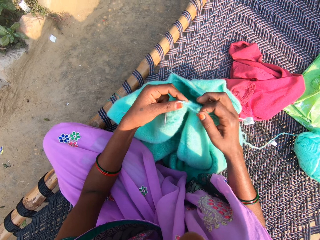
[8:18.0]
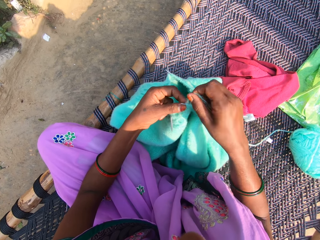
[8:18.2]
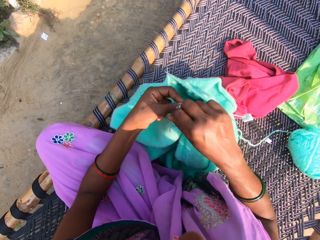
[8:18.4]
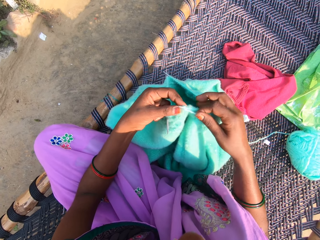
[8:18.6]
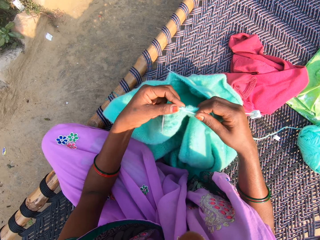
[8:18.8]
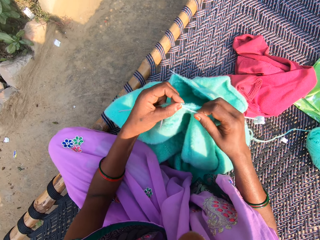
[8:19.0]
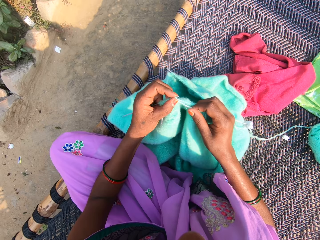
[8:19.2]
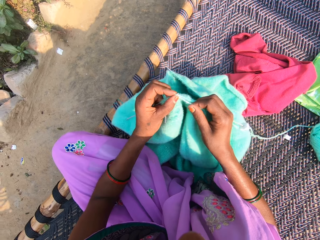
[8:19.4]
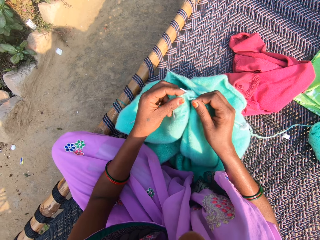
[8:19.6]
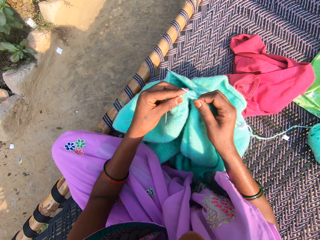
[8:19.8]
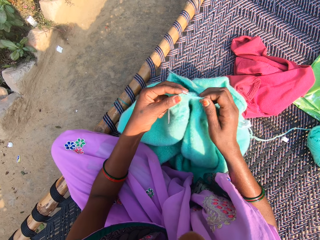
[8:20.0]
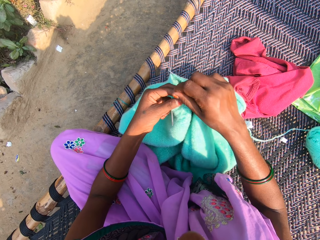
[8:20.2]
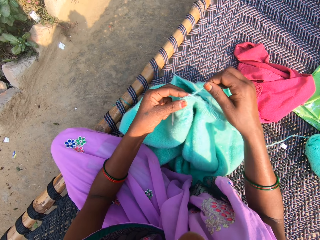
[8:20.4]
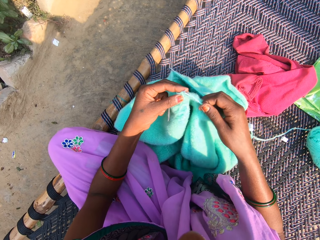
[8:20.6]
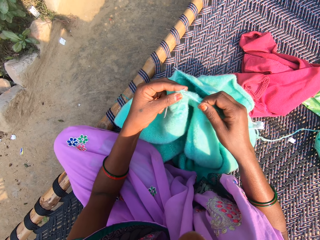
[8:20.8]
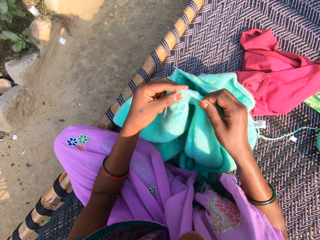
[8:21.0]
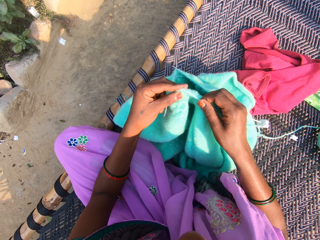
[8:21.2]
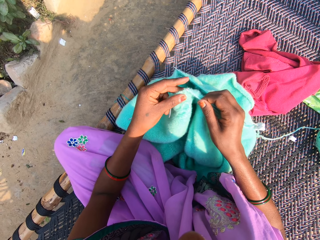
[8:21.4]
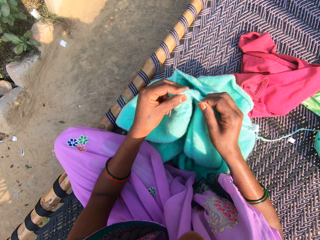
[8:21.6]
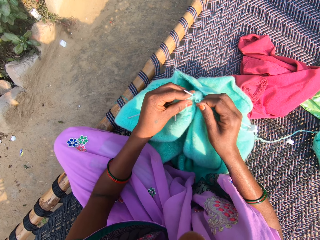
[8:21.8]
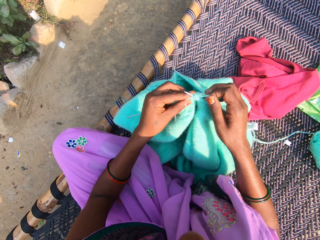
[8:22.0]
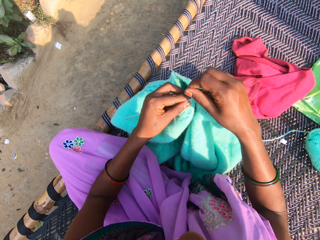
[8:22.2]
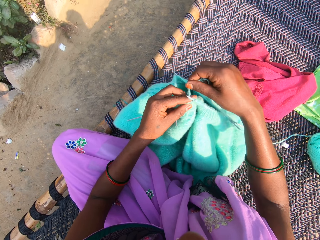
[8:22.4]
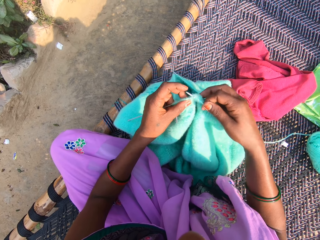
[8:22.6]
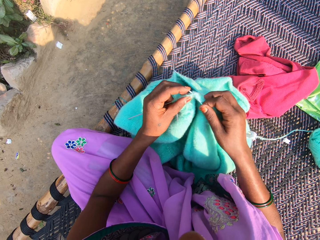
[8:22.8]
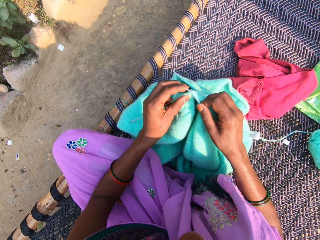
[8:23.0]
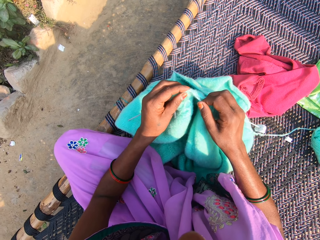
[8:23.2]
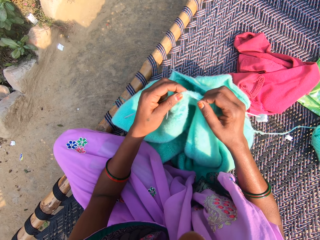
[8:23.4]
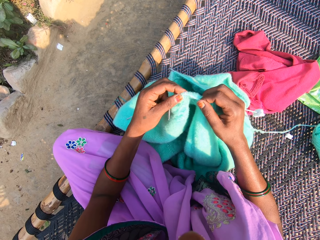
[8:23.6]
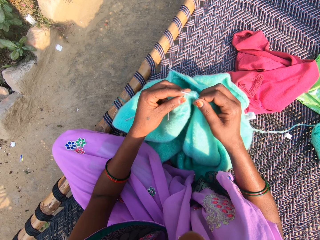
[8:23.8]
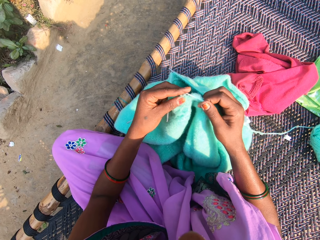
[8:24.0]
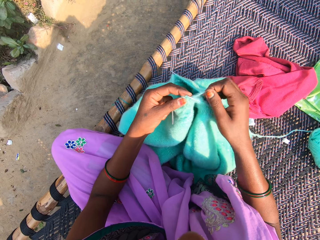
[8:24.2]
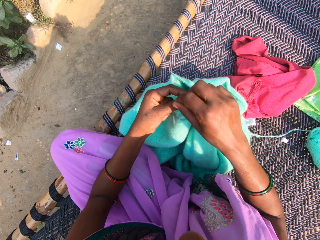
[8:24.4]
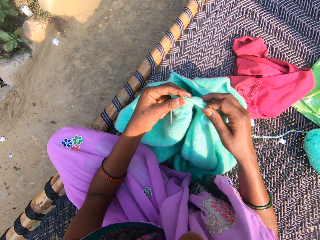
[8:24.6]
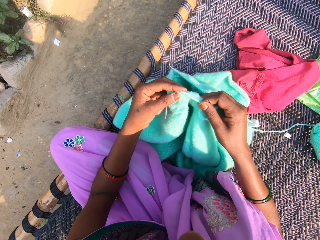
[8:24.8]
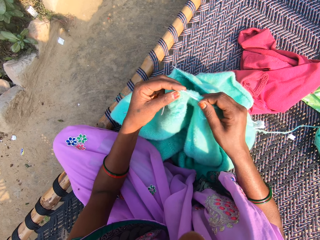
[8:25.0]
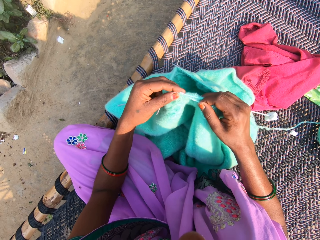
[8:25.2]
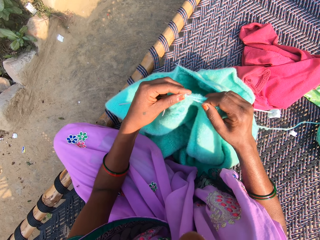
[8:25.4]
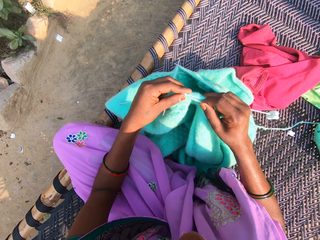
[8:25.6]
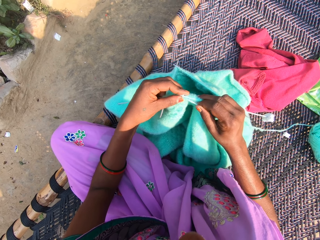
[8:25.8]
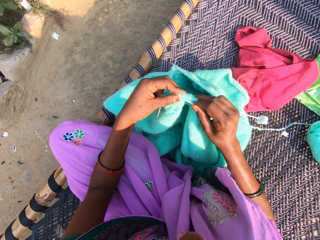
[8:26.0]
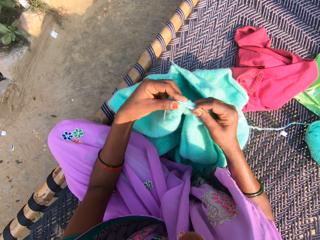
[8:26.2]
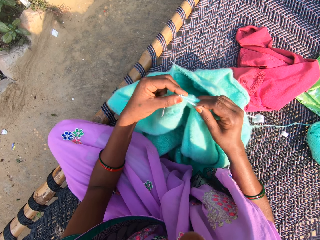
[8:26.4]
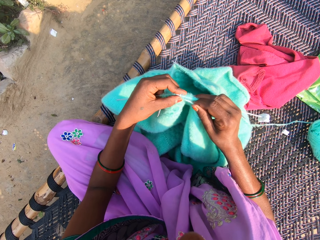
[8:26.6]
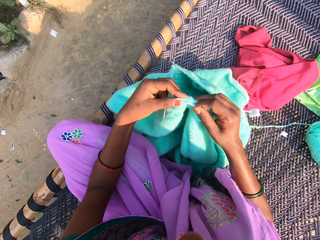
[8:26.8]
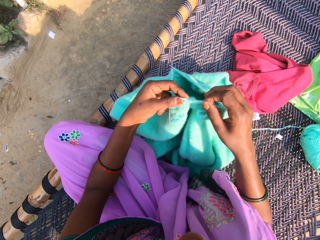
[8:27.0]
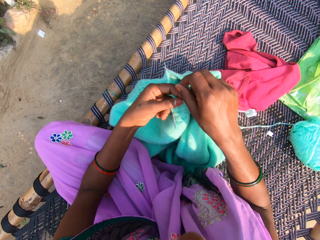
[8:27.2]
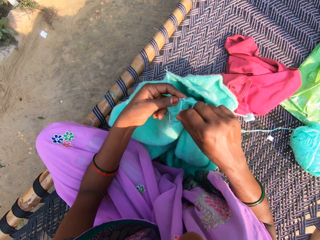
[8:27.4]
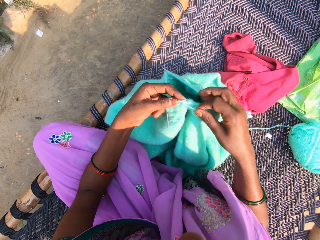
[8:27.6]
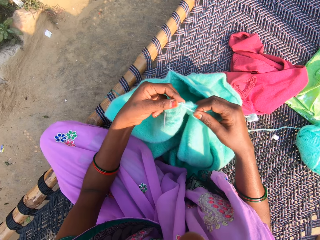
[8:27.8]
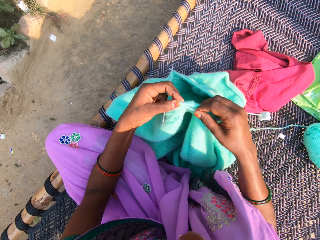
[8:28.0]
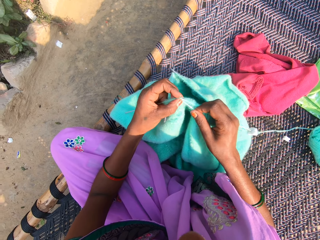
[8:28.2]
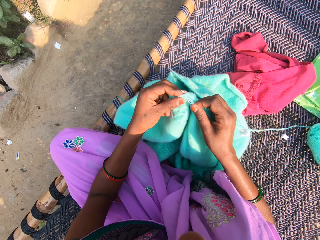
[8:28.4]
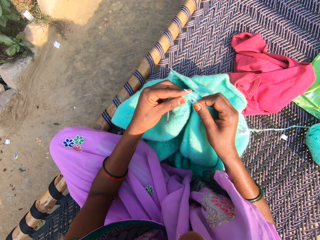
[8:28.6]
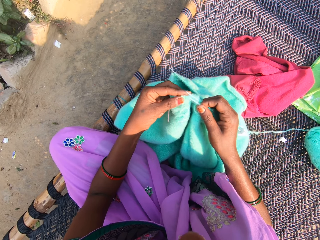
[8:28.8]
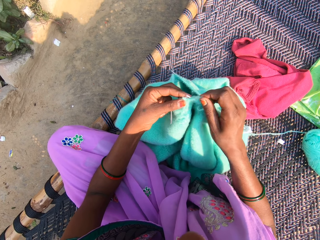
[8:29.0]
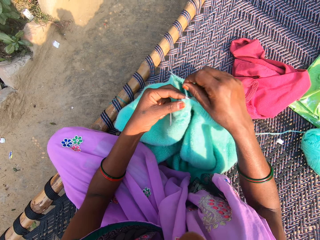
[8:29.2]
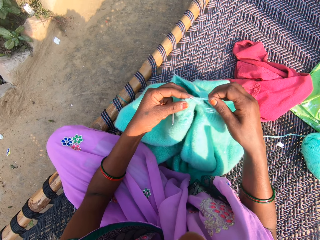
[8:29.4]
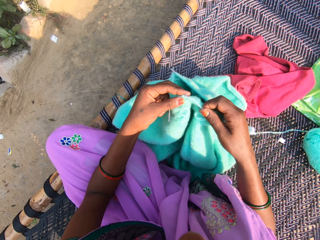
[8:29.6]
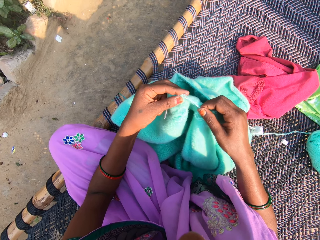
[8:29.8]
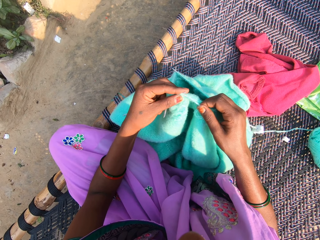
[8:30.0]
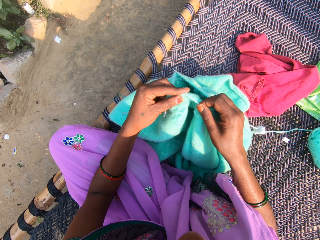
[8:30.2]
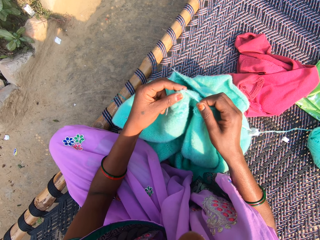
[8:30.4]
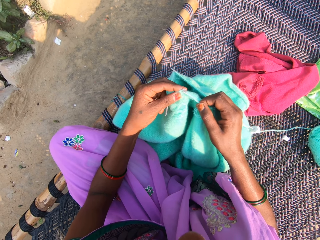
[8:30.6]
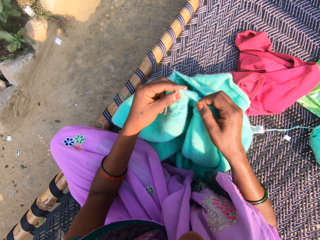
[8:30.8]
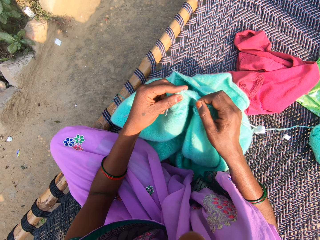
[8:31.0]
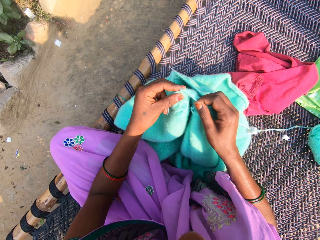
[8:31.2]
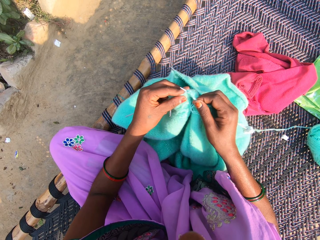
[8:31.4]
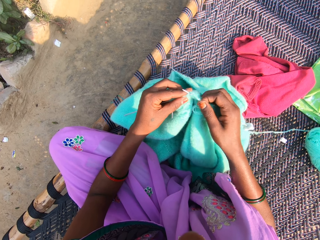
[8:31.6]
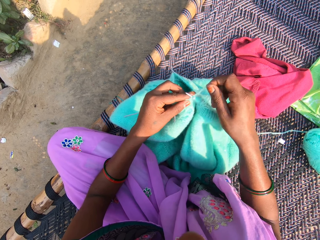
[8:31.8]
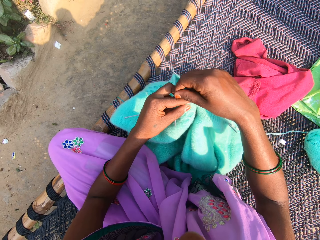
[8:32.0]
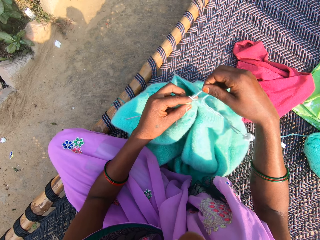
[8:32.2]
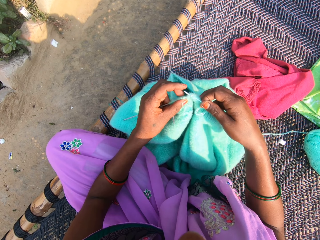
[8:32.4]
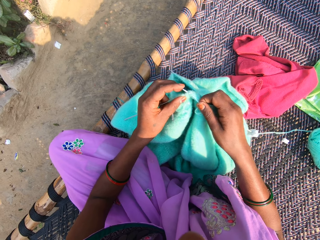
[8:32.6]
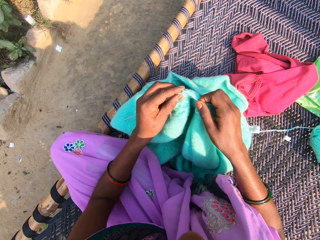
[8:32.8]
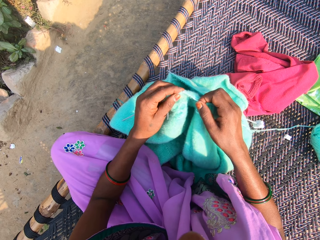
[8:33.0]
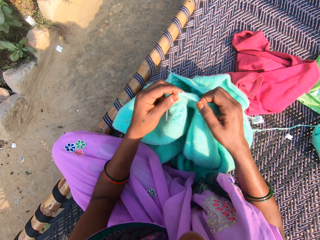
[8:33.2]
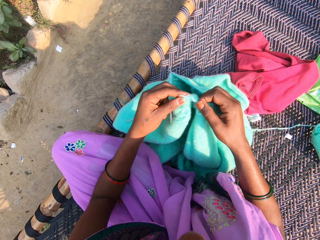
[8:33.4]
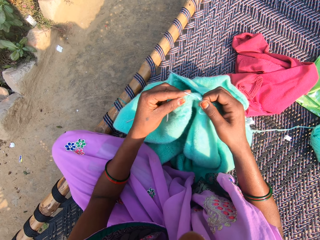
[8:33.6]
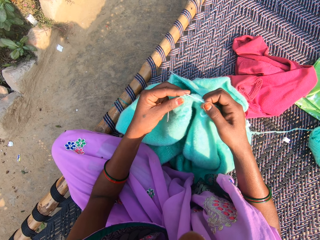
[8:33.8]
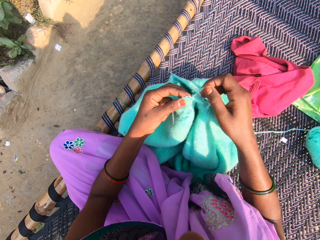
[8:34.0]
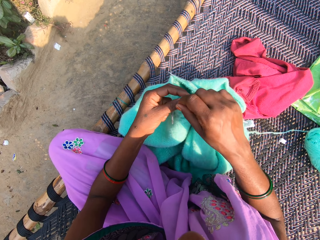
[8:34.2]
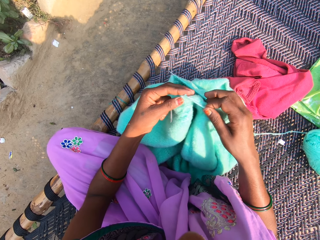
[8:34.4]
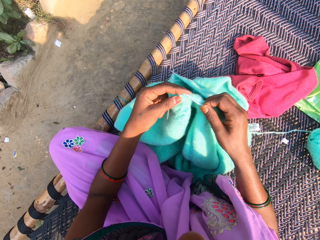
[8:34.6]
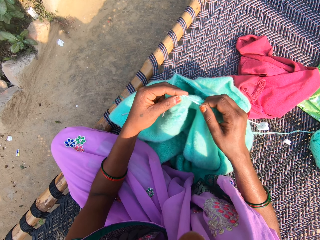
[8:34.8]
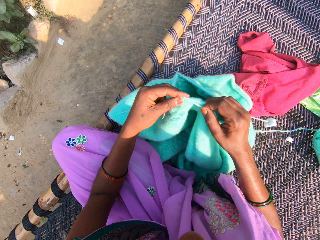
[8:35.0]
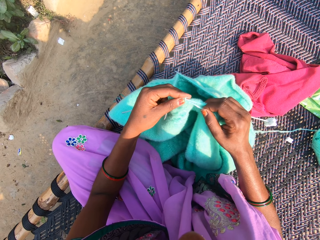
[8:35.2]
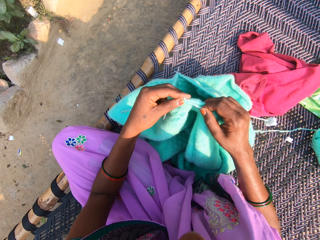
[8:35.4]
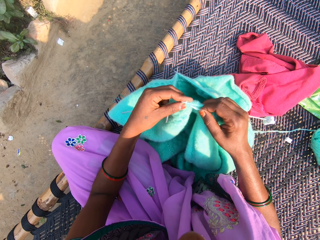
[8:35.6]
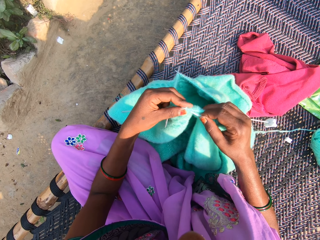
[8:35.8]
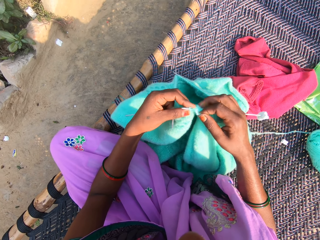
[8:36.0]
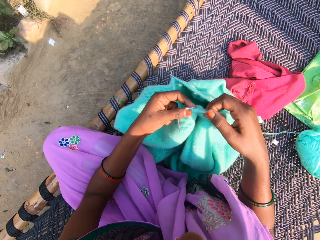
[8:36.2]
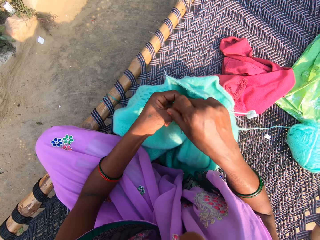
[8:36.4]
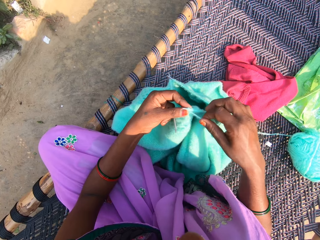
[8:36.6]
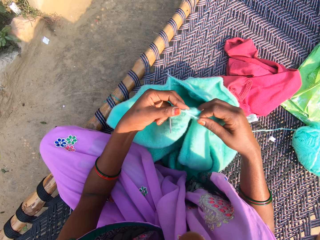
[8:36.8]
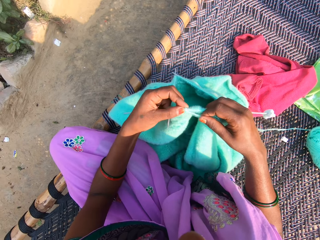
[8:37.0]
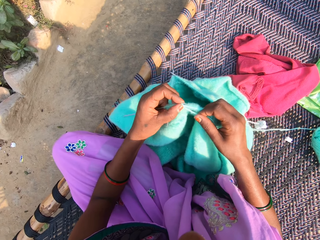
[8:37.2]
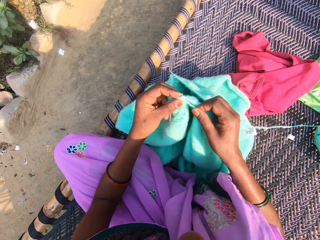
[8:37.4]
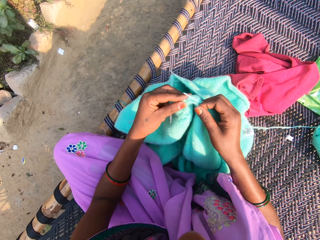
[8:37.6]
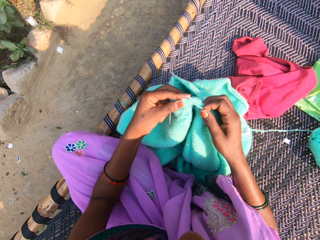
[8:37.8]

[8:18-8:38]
The camera wearer rolls the yarn or thread on the knitting needle. She knits the yarn with the needles in her hands. She hooks the thread with the knitting needle. She rolls the yarn on the knitting needle. She knits the yarn with the needles in her hands. She hooks the thread with the knitting needle. She rolls the yarn on the knitting needle. She knits the yarn with the needles in her hands. She holds the knitting thread. She rolls the thread on the knitting needle. She hooks the thread with the knitting needle. She holds the knitting thread. She rolls the yarn on the knitting needle. She hooks the thread with the knitting needle. She knits the yarn with the needles in her hands. She rolls the yarn on the knitting needle. She knits the yarn with the needles in her hands. She hooks the thread with the knitting needle. She rolls the yarn on the knitting needle. She knits the yarn with the needles in her hands. She rolls the yarn on the knitting needle. She knits the yarn with the needles in her hands. She hooks the thread with the knitting needle. She rolls the yarn on the knitting needle. She knits the yarn with the needles in her hands. She hooks the thread with the knitting needle.
